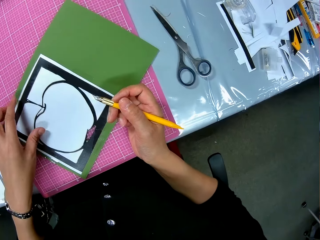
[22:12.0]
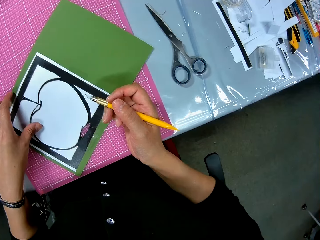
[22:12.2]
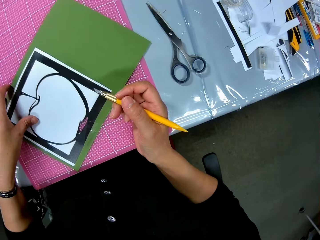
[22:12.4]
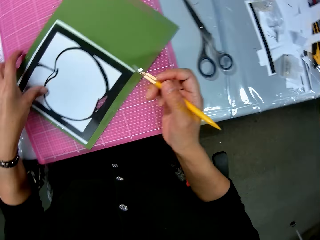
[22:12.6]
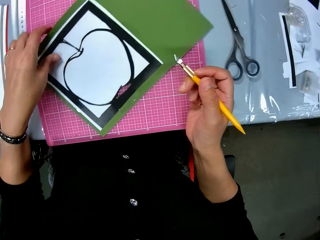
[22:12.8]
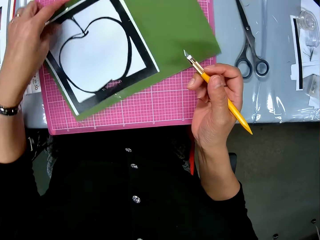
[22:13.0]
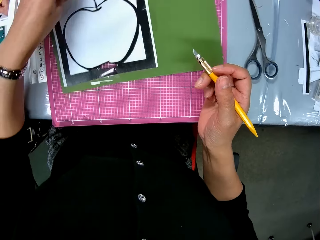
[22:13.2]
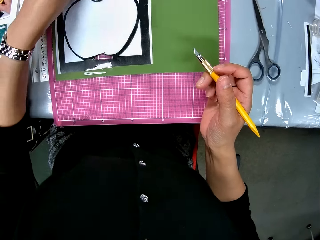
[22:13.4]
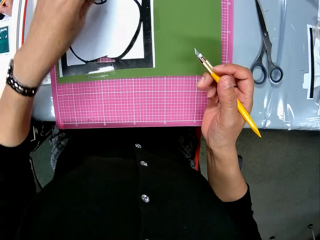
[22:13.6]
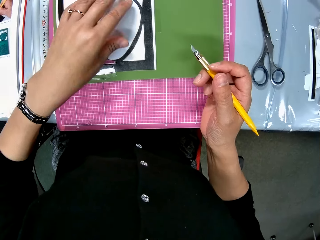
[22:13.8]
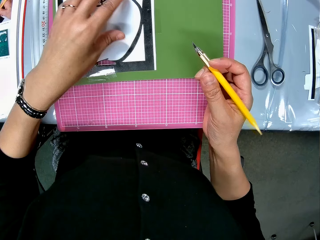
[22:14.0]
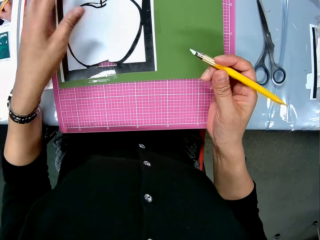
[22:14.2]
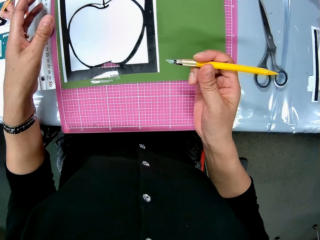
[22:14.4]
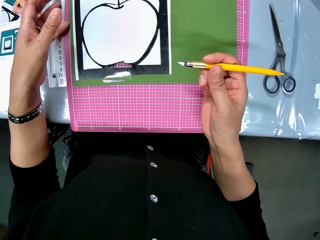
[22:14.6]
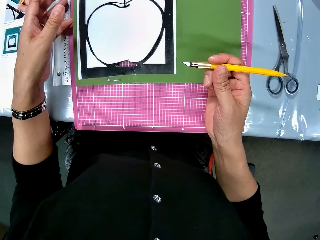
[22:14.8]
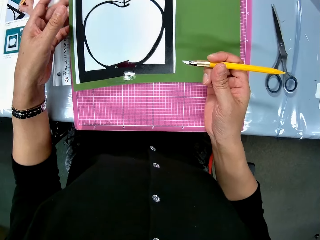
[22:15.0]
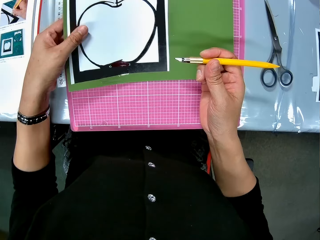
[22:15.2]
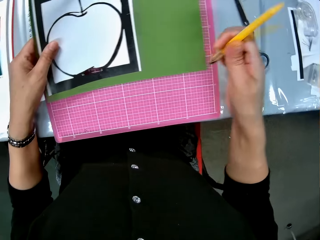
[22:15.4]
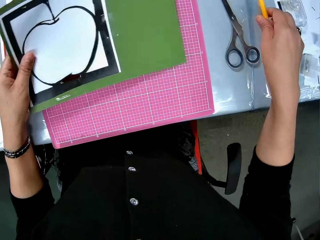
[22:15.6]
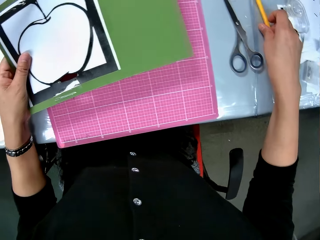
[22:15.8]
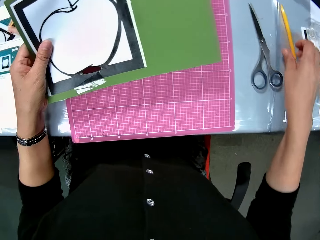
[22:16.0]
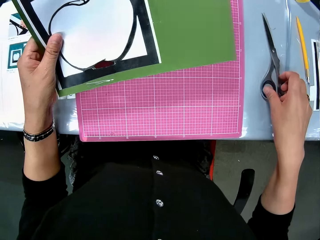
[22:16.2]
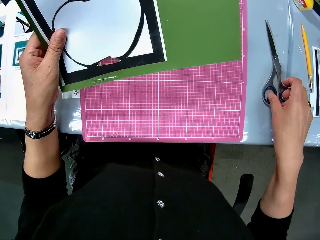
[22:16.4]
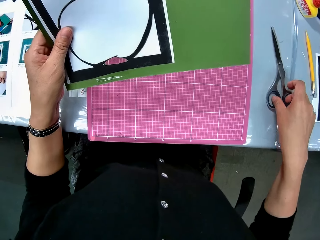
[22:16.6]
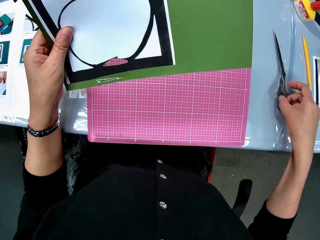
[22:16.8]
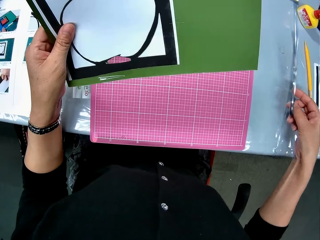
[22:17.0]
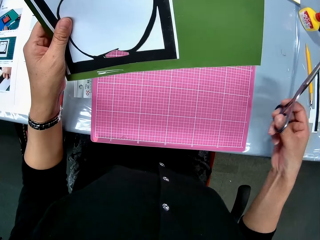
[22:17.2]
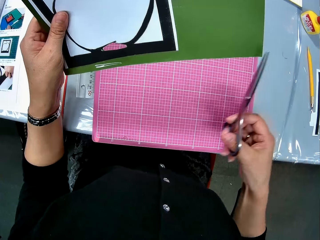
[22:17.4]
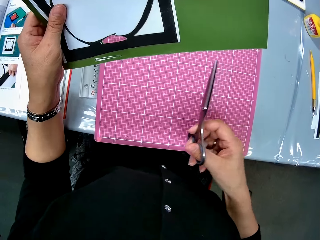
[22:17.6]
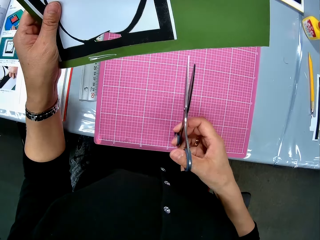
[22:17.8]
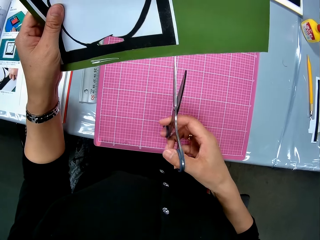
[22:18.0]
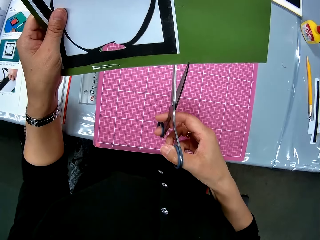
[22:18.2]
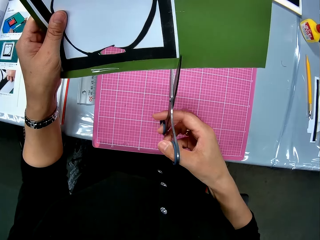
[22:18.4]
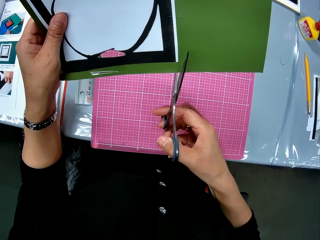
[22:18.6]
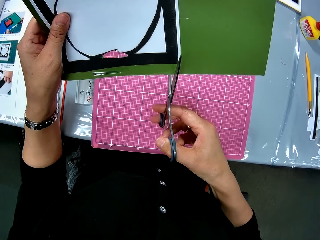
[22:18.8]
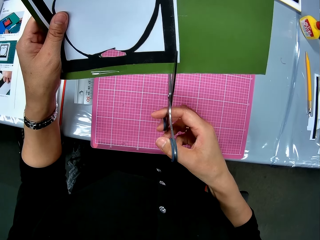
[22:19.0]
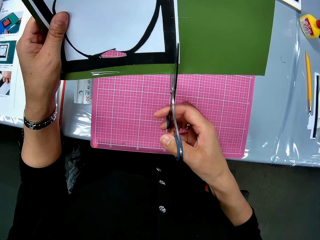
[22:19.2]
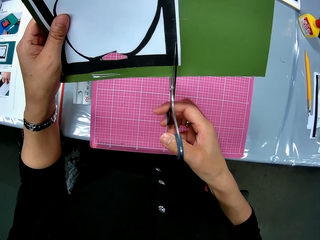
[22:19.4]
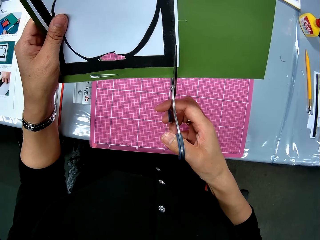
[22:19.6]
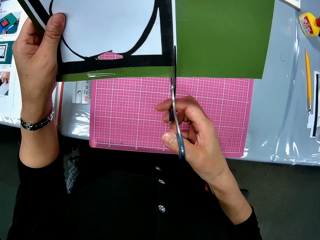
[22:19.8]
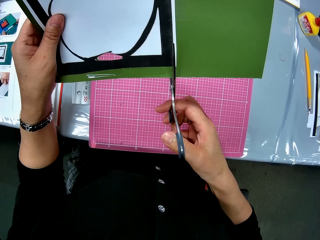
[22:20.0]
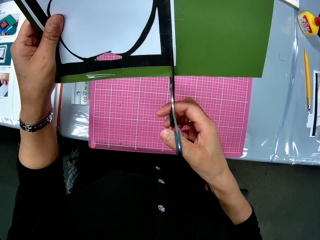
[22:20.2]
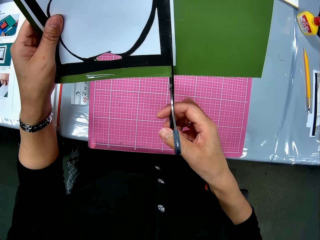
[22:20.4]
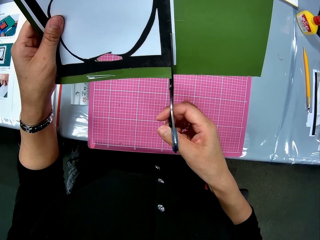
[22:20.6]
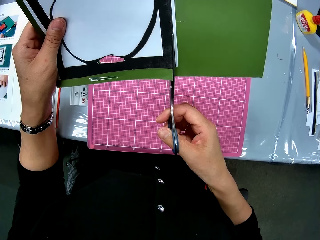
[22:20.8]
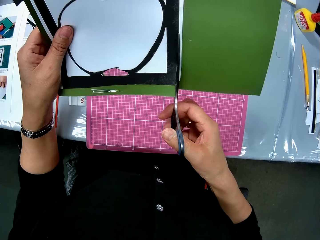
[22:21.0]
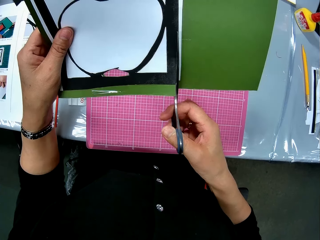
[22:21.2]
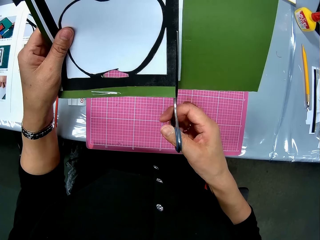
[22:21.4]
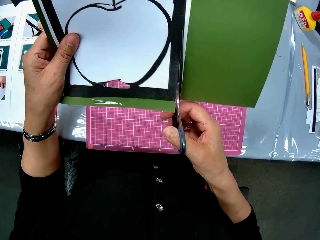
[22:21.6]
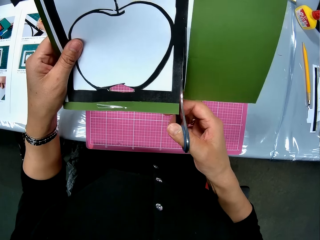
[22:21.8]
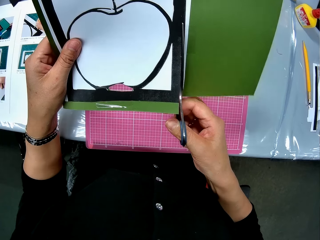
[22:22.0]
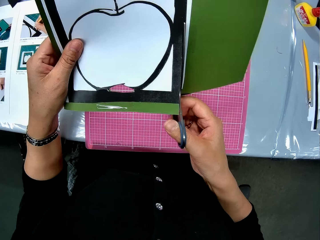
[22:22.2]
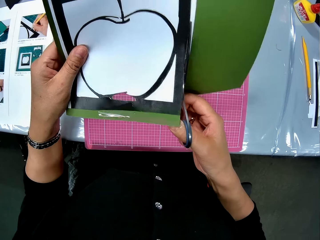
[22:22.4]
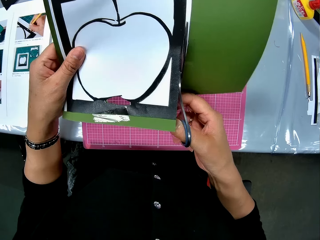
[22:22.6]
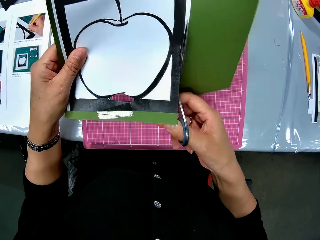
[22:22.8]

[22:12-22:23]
The camera wearer turns the crafting paper. She adjusts the apple art with her left hand. She lifts the crafting paper. She picks up the apple art with her left hand on the table. She drops the paper cutter on the table with her right hand. She picks up the scissors on the table with her right hand. She cuts out part of the cardboard of the apple art.

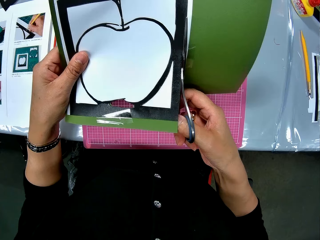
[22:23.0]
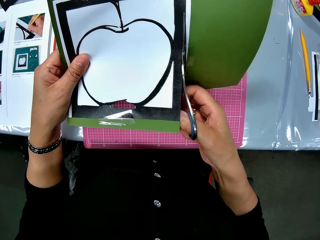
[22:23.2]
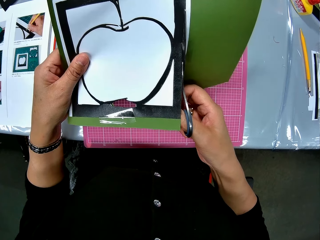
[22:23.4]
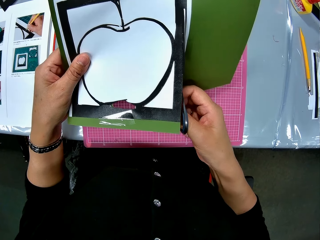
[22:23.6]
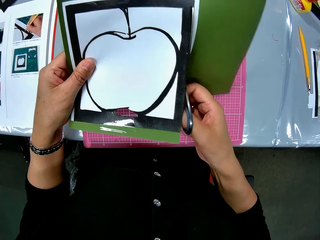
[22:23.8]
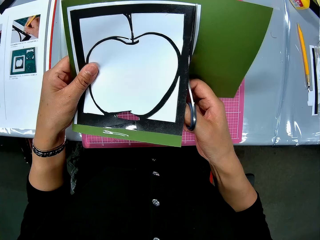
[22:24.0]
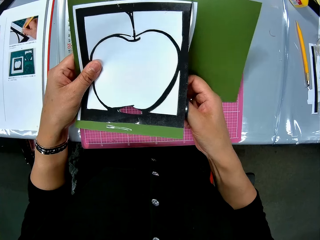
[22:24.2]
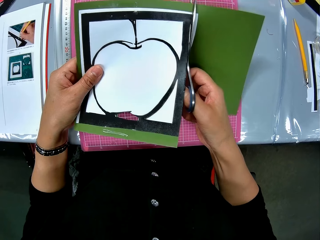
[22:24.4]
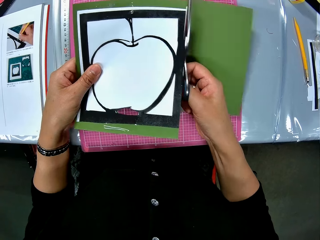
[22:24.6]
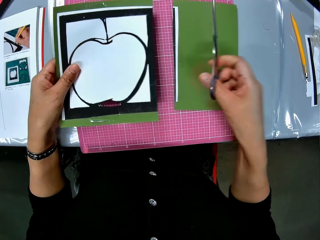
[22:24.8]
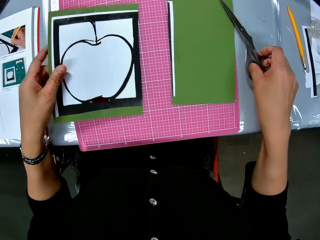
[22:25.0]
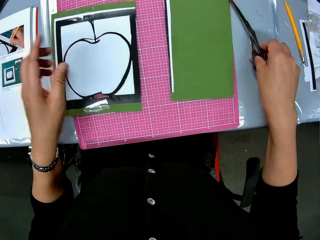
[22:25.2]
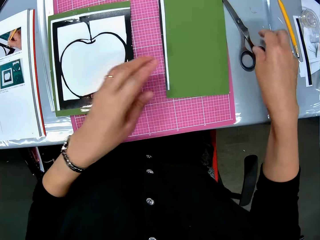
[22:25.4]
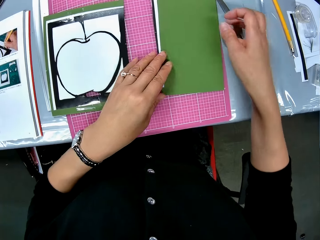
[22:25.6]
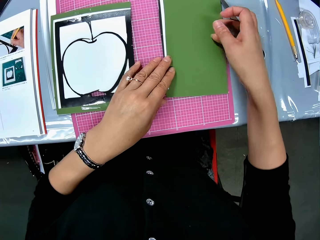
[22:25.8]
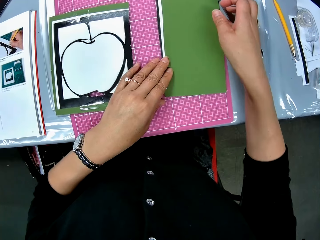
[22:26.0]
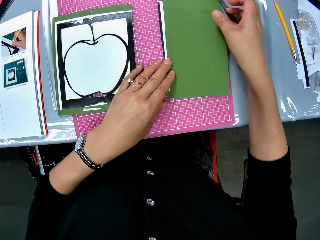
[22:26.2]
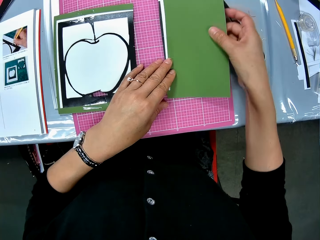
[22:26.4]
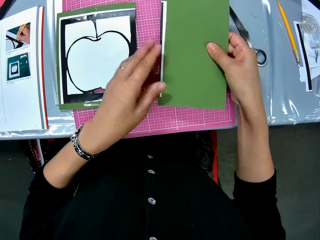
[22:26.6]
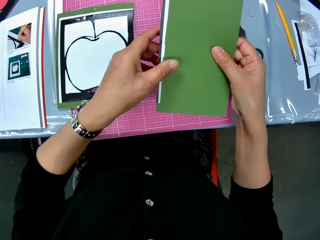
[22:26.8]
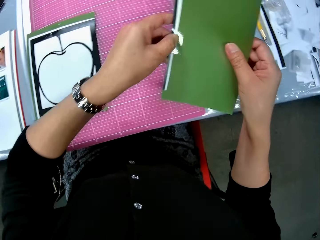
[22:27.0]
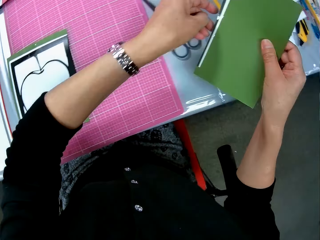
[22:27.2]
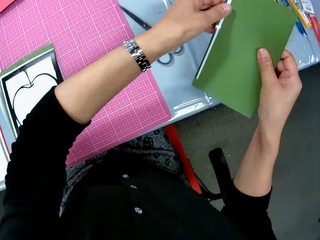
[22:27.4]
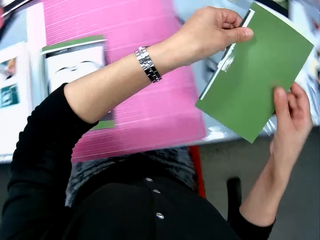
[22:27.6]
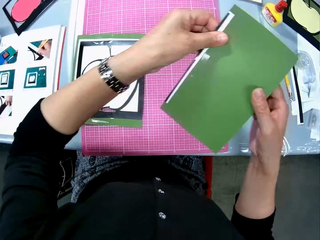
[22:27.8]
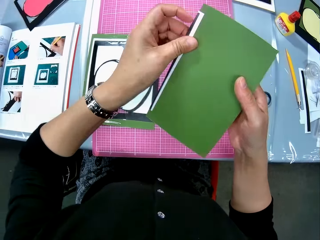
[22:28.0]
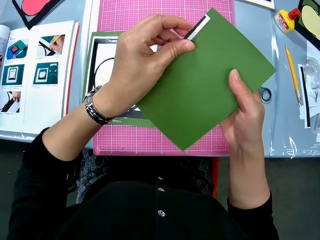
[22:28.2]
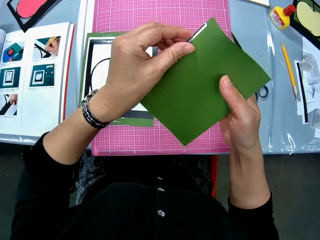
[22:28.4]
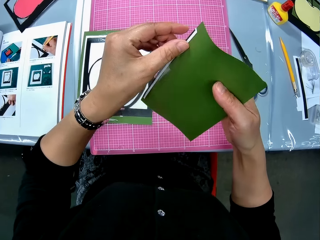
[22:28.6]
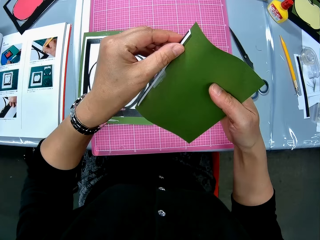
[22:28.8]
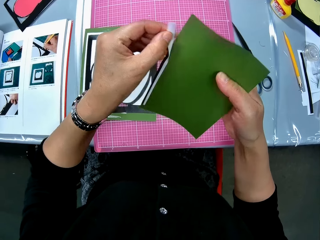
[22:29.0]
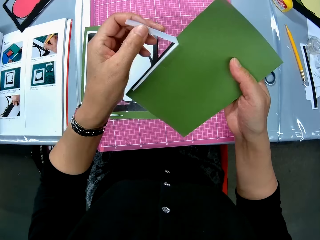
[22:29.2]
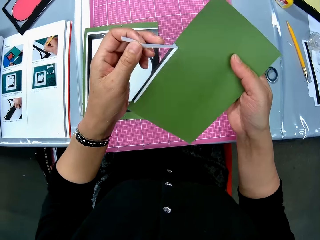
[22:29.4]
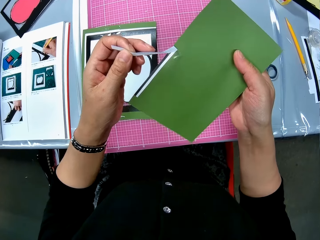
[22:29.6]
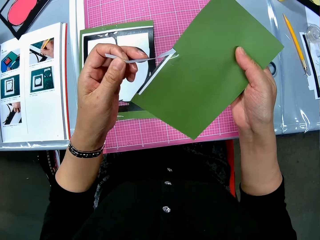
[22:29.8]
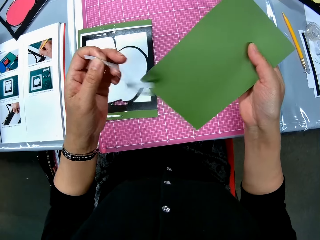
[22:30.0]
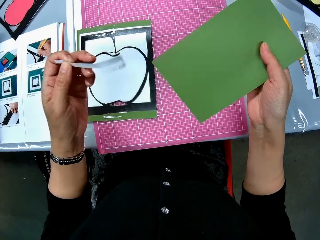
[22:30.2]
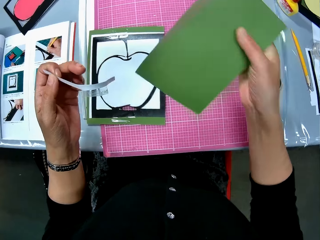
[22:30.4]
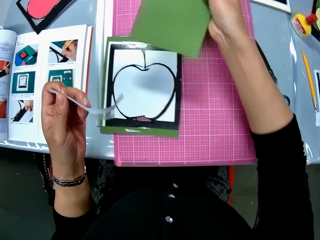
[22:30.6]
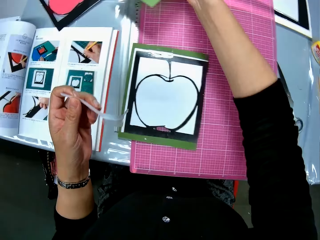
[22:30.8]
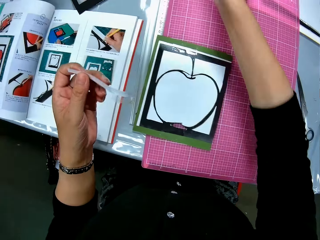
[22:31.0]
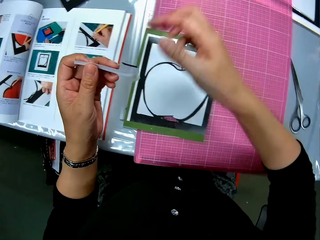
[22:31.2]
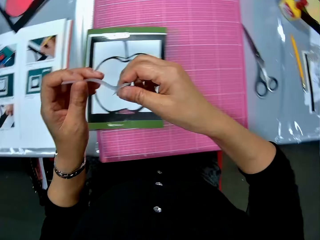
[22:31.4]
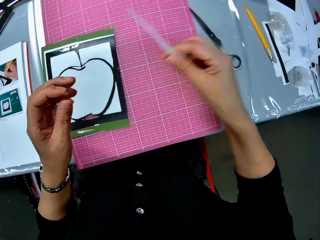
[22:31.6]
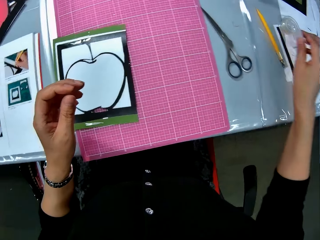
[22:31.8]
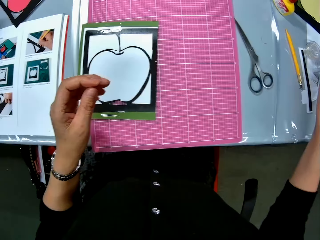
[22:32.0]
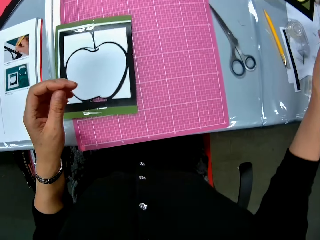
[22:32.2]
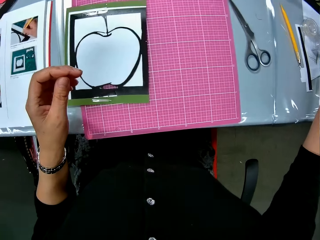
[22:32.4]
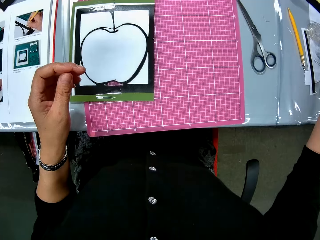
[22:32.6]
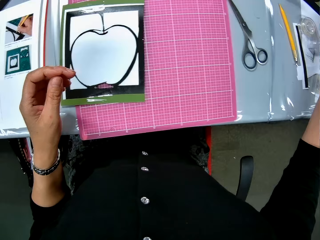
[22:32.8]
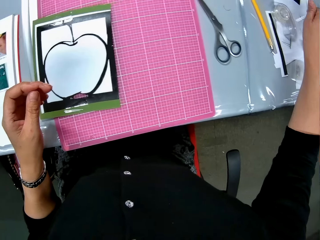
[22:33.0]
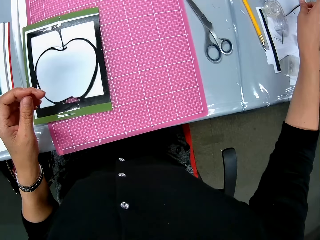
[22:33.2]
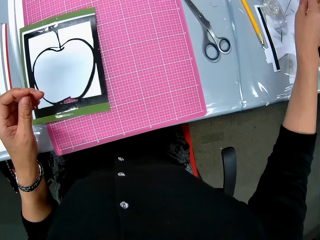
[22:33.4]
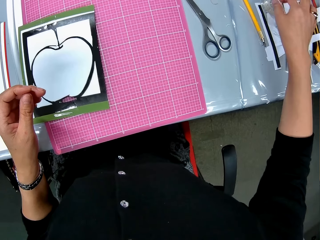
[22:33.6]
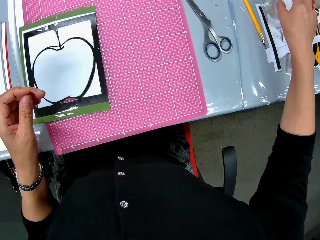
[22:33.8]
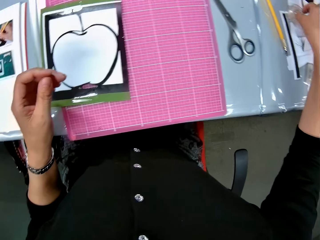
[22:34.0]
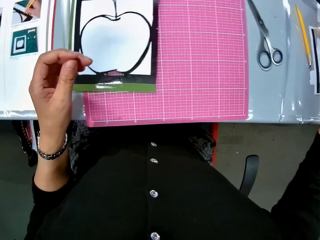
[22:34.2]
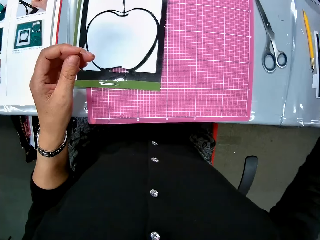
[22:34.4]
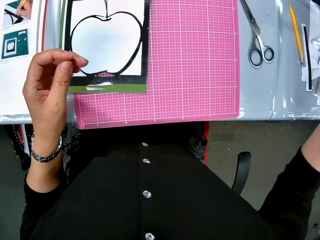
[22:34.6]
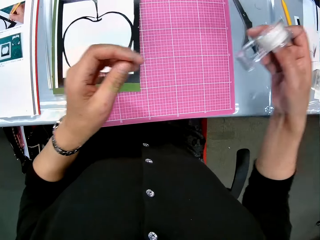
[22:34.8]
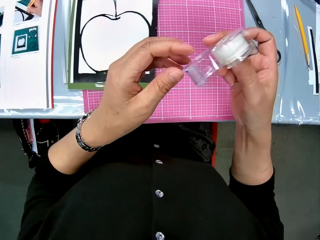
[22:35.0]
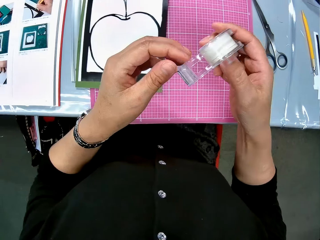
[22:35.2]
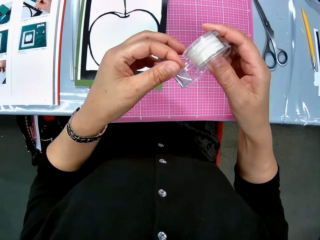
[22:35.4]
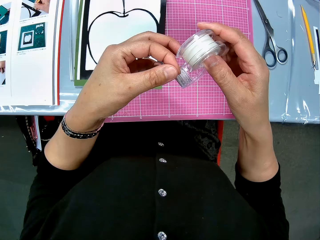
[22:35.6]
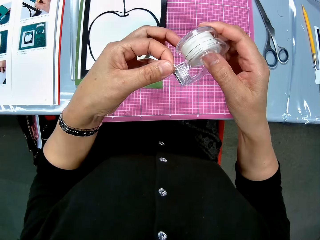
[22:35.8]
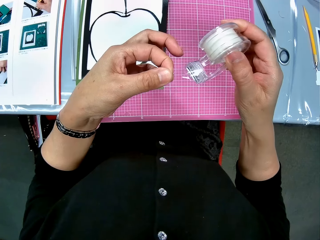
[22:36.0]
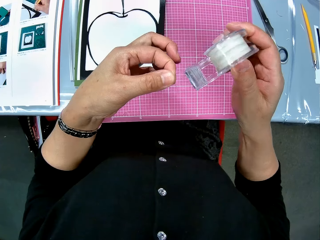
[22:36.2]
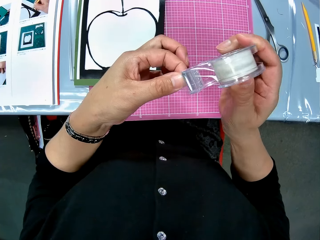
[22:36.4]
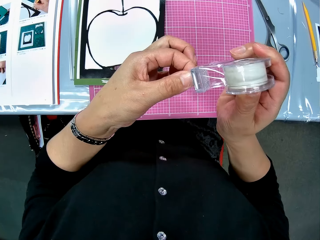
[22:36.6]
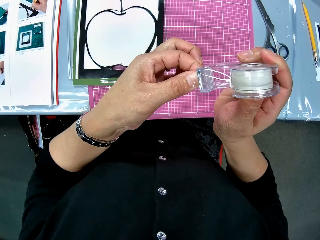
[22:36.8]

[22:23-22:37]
The camera wearer puts the scissors and the crafting paper on the table with her right hand. She picks up the excess cardboard or crafting paper piece. She removes the tape from the crafting paper piece. She drops the excess cardboard on the table. She puts the tape on the table. She picks up the cello tape from the table with her right hand. She cuts the cello tape with her left hand.
